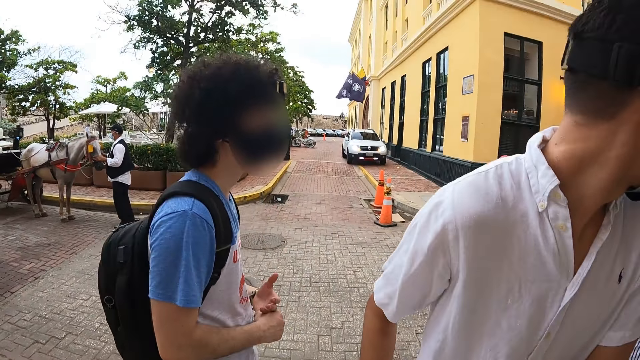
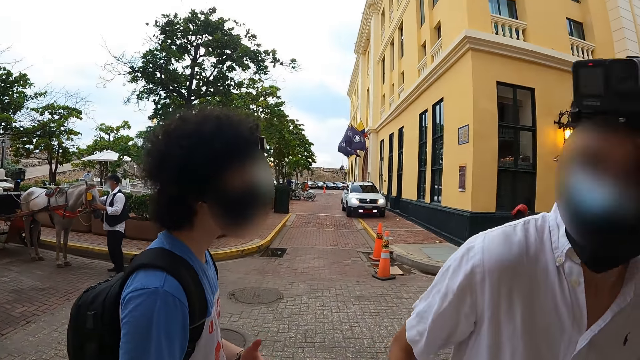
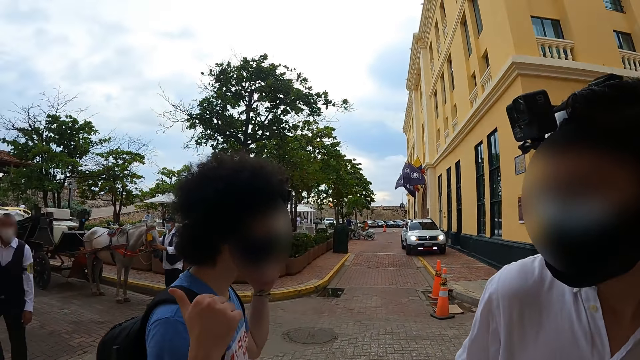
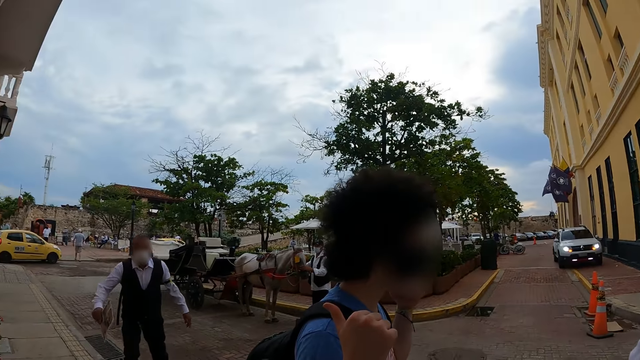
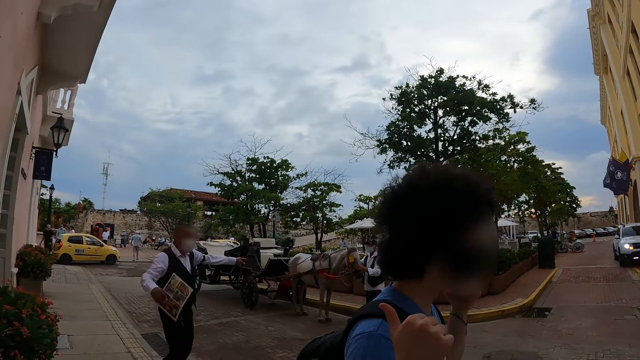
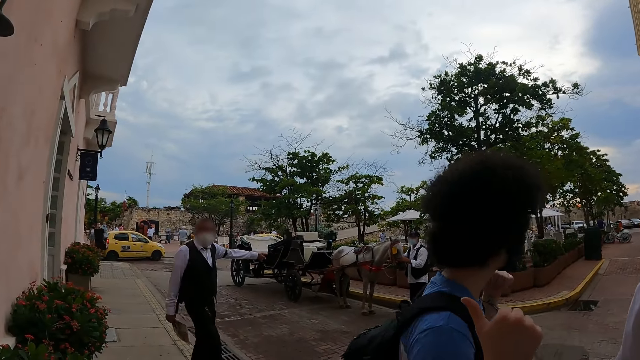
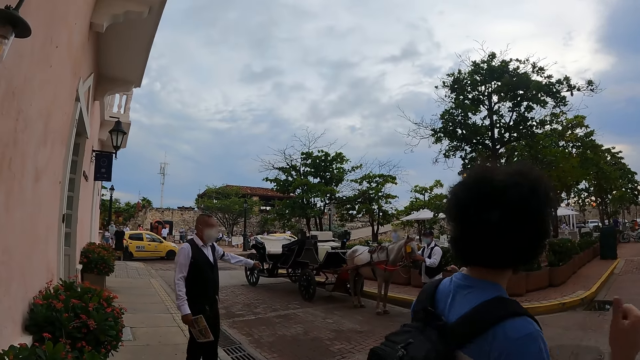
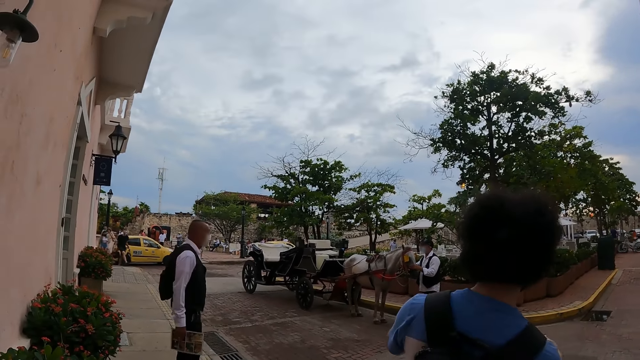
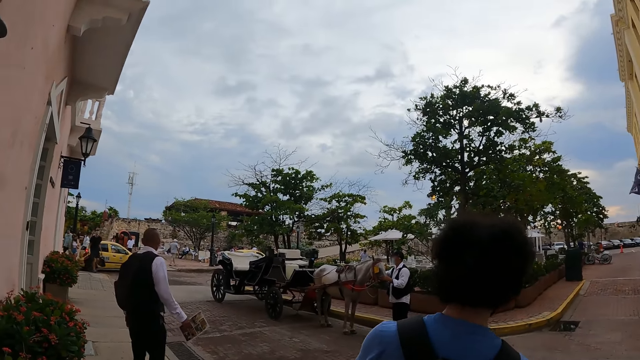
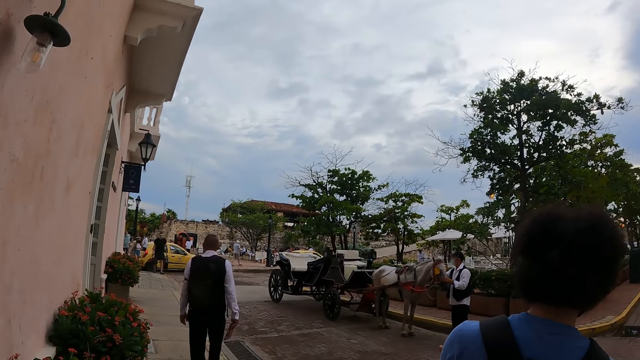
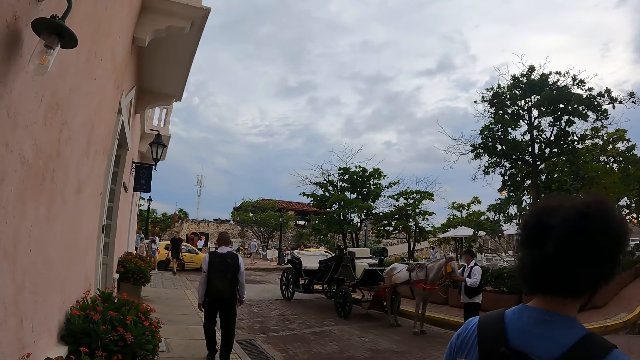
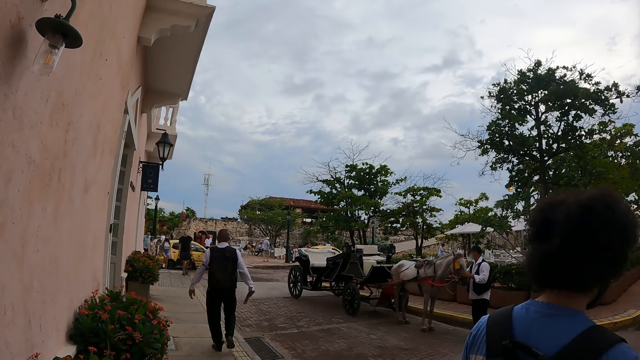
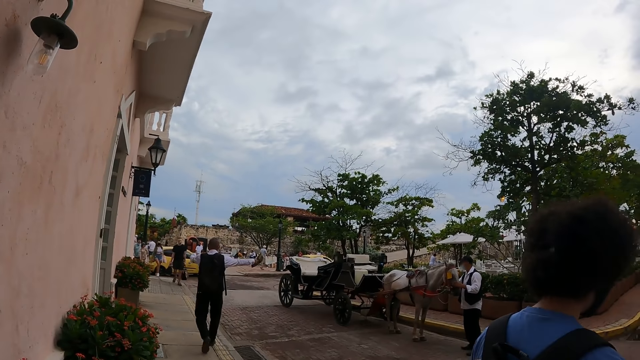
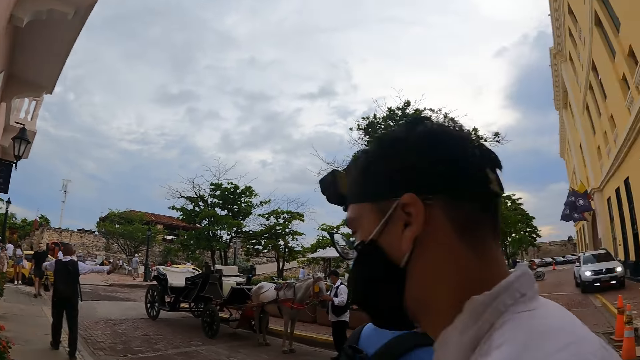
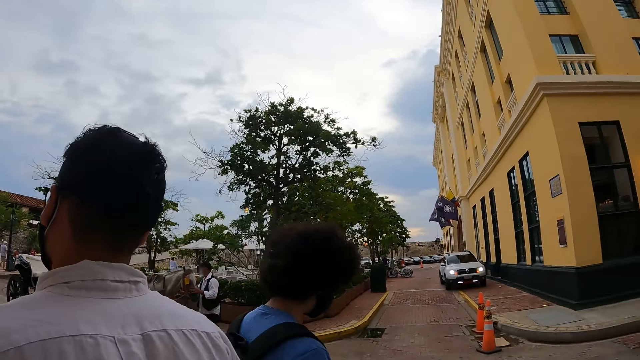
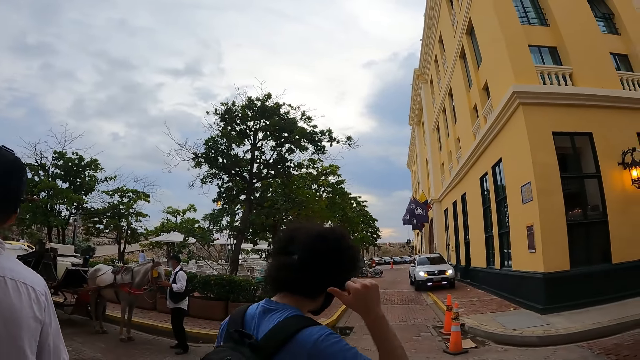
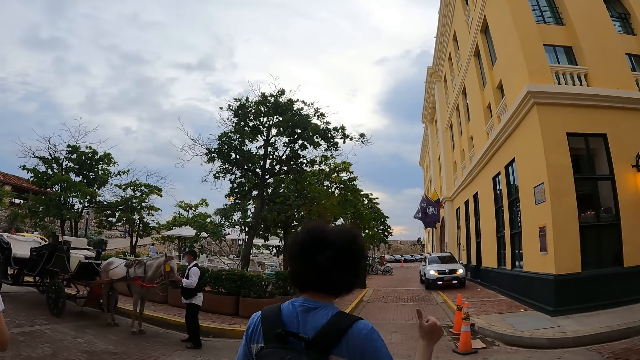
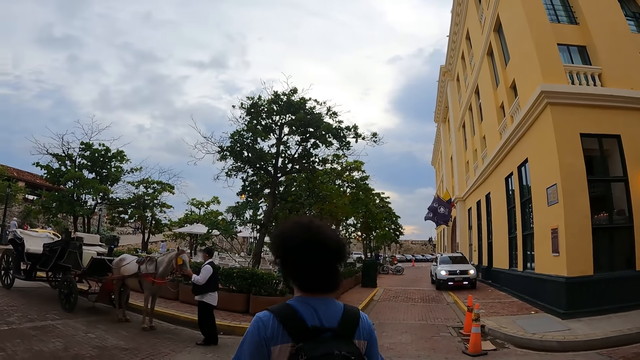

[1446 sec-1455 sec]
The camera wearer looks around the compound.

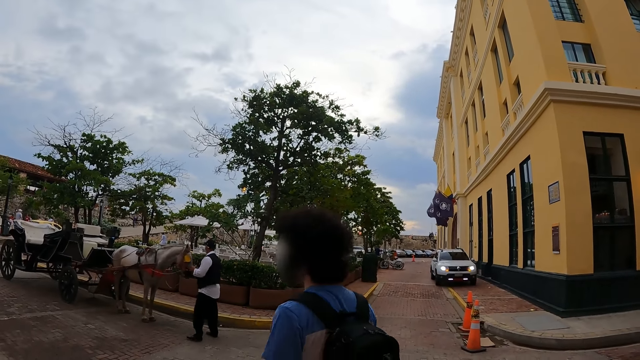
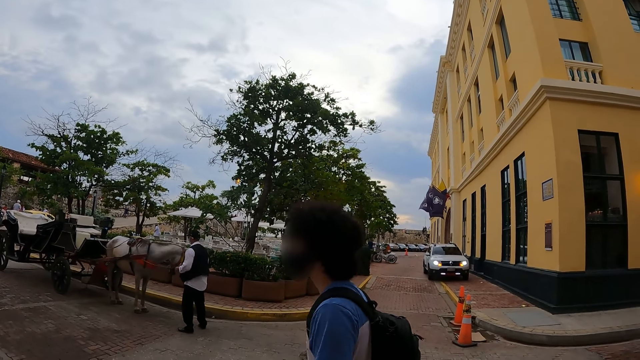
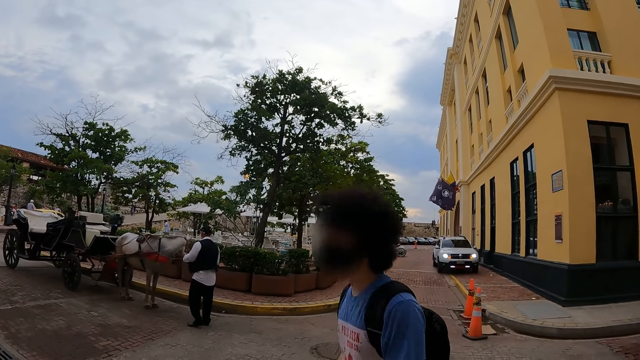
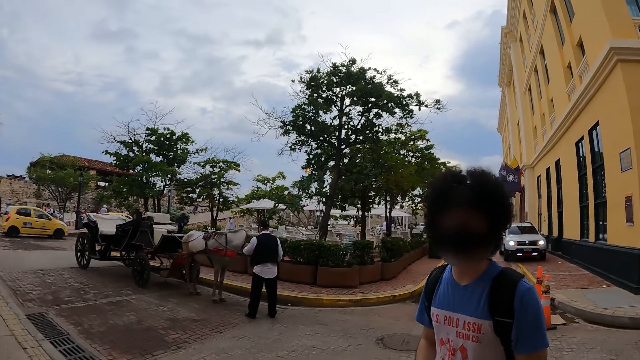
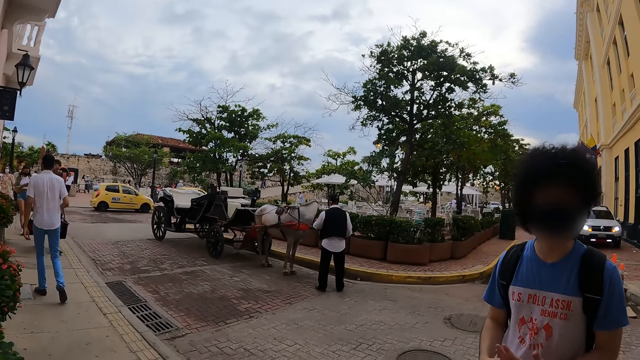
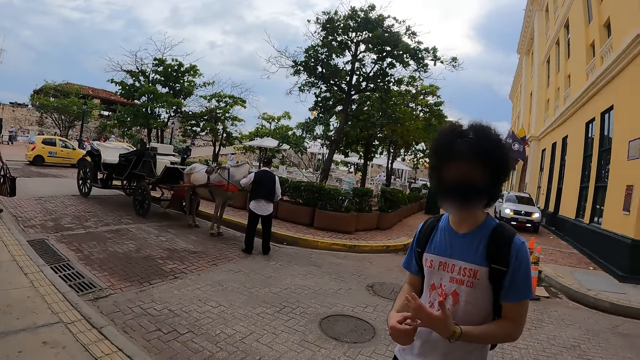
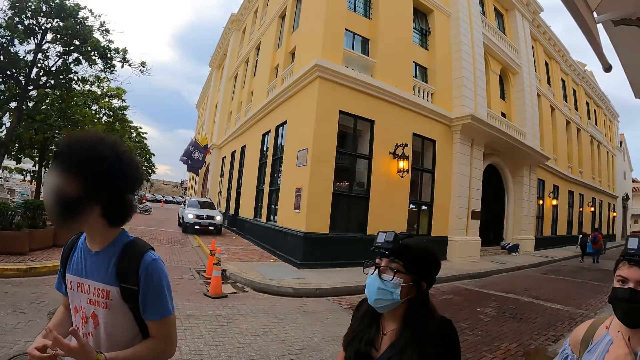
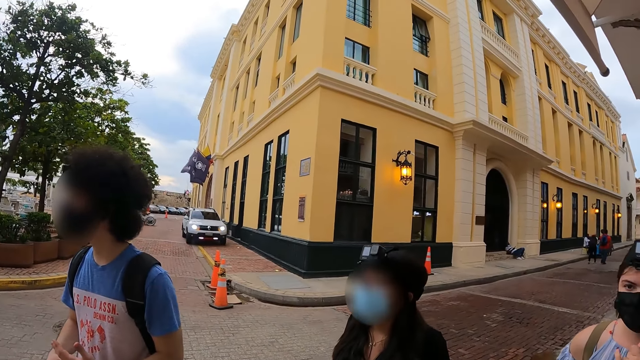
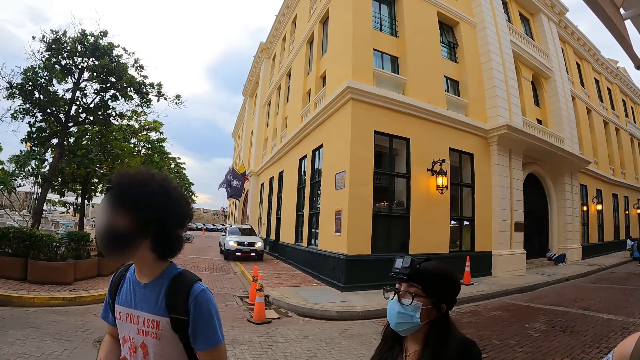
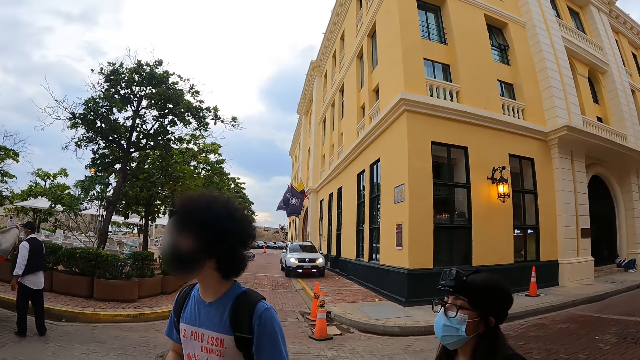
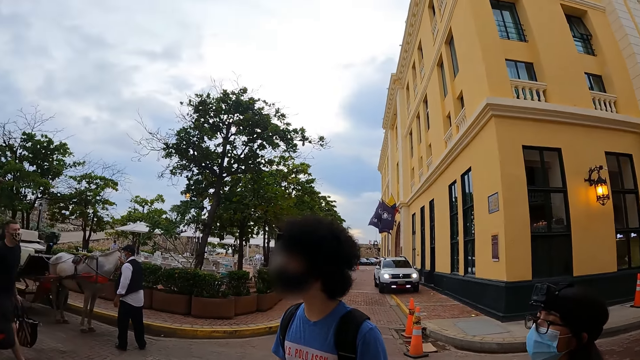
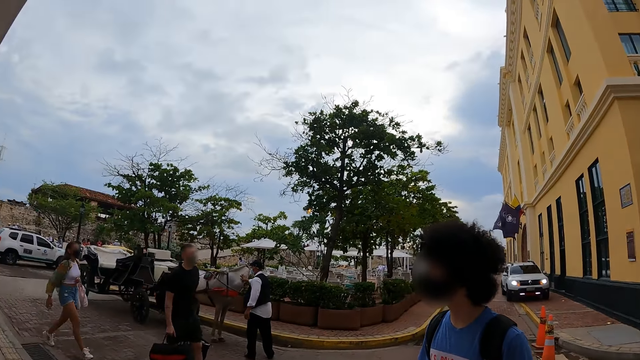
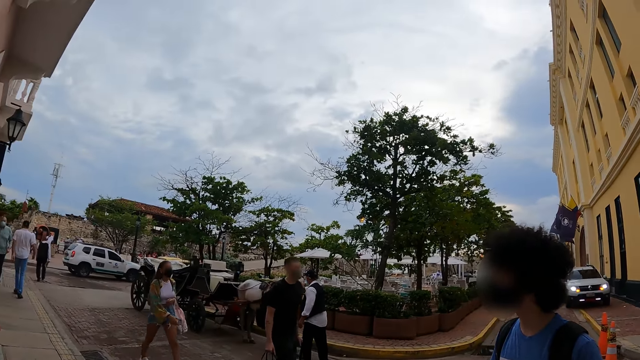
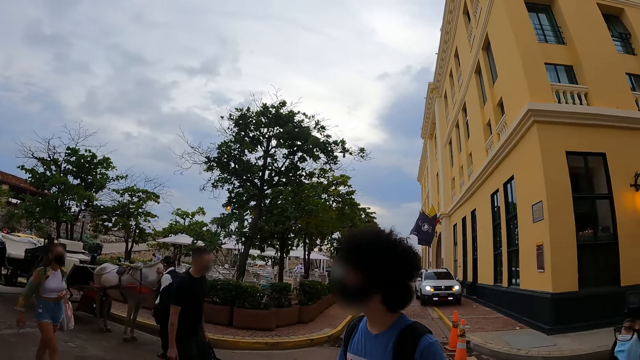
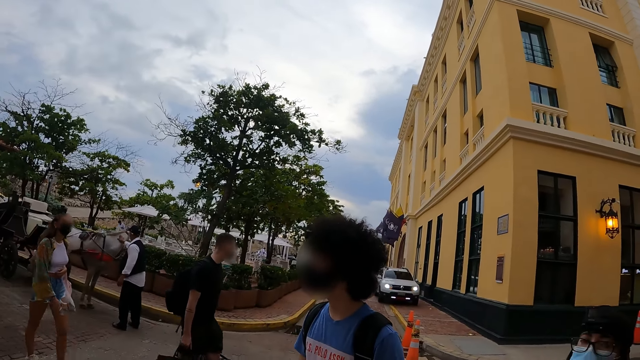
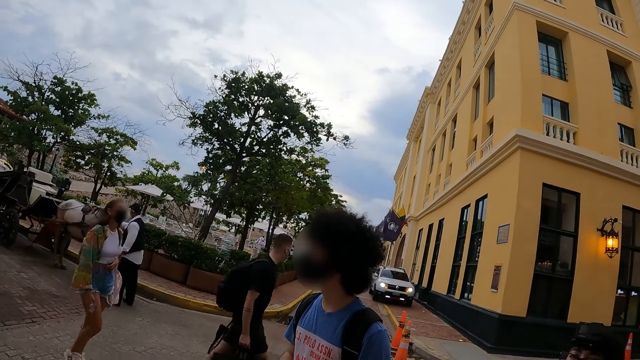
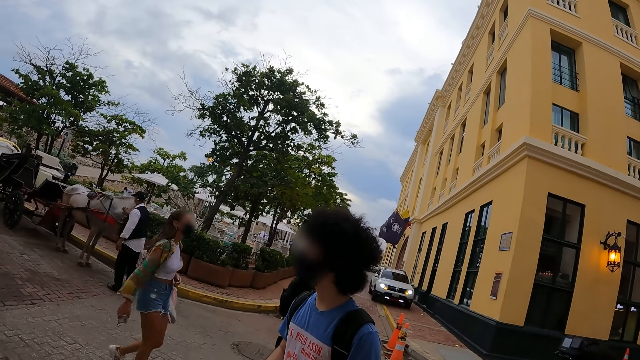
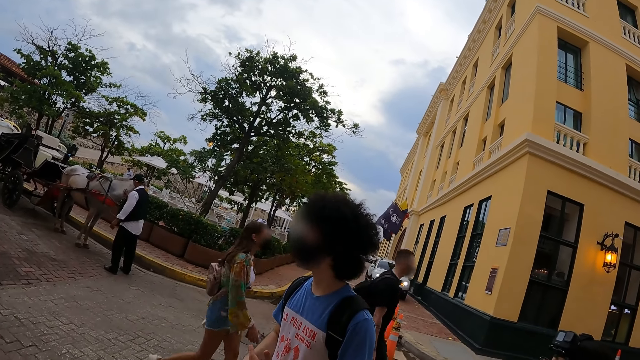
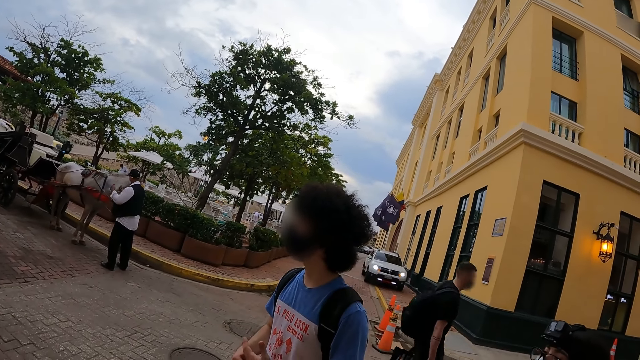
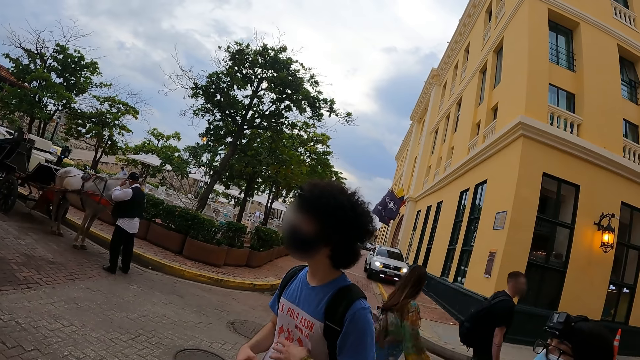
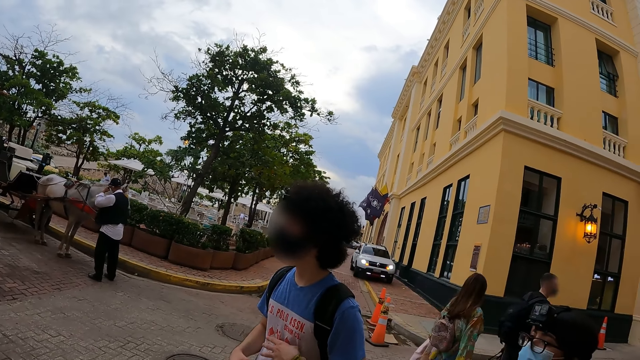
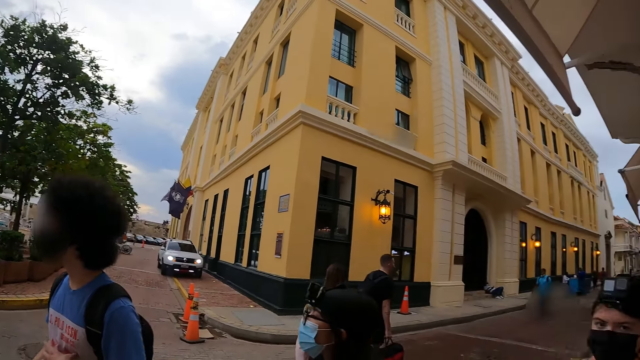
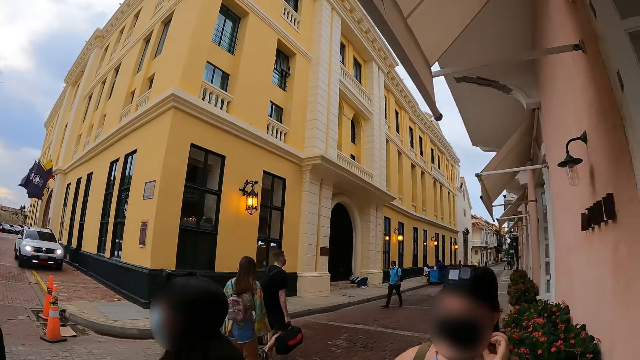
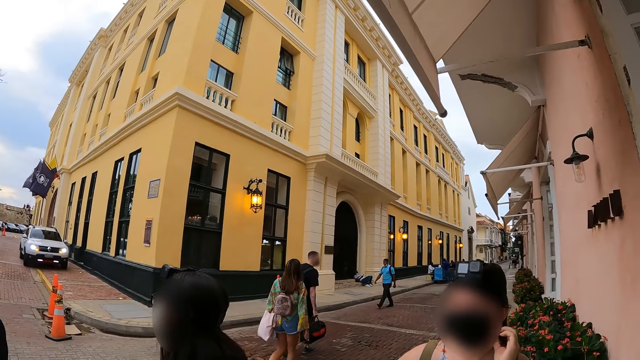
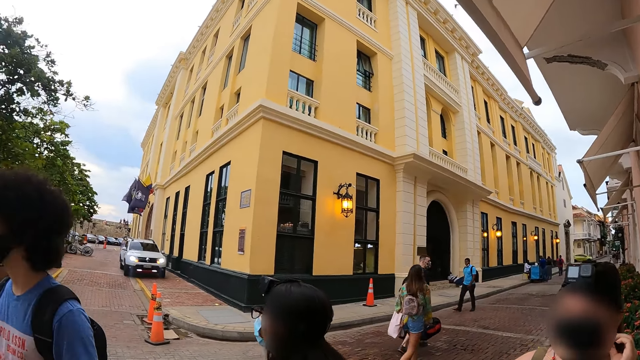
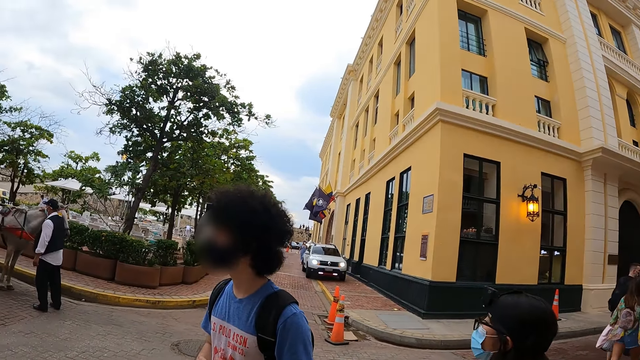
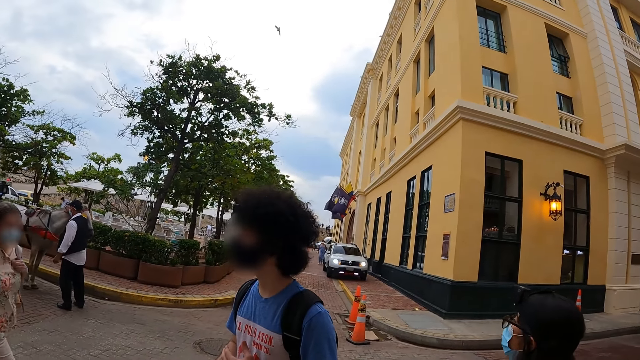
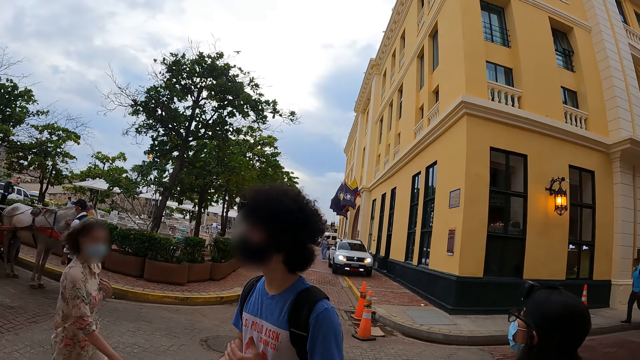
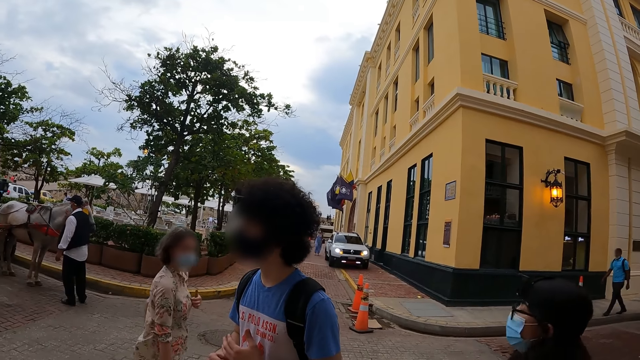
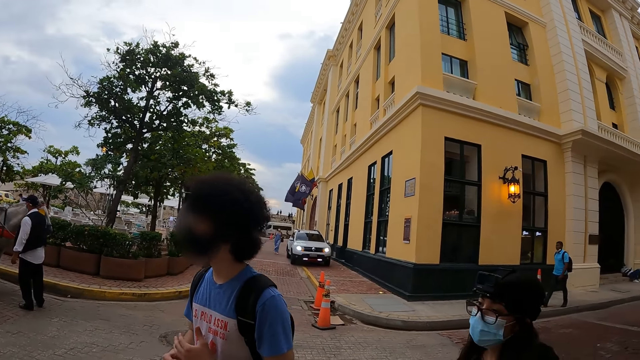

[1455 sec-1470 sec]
The camera wearer looks at a man. They look around the compound.
